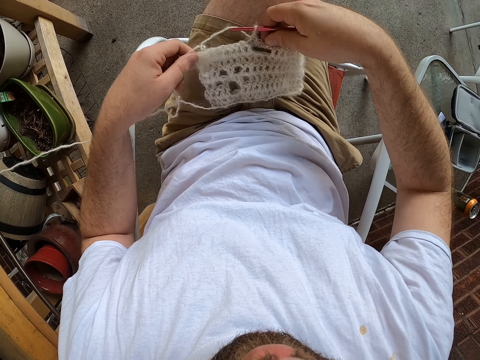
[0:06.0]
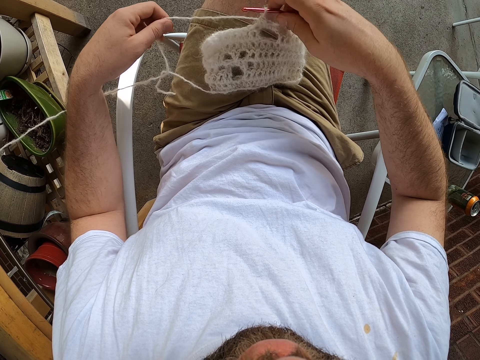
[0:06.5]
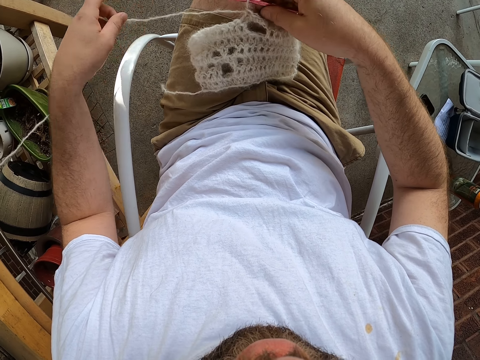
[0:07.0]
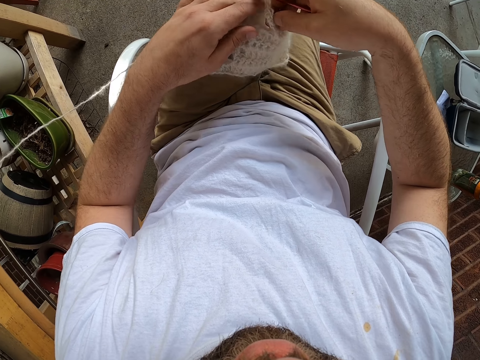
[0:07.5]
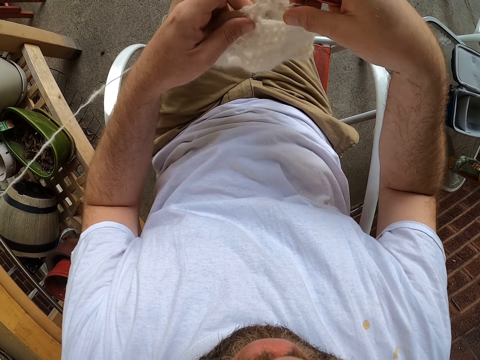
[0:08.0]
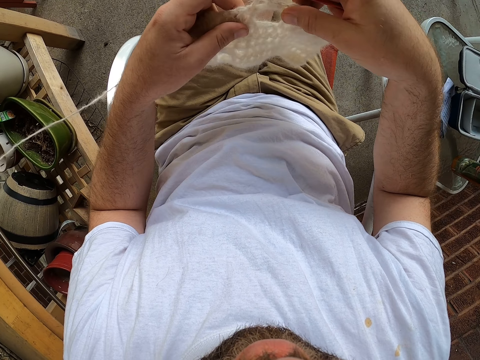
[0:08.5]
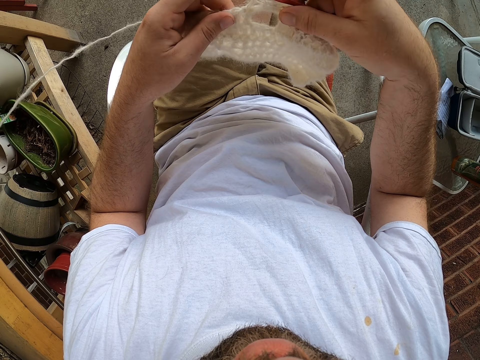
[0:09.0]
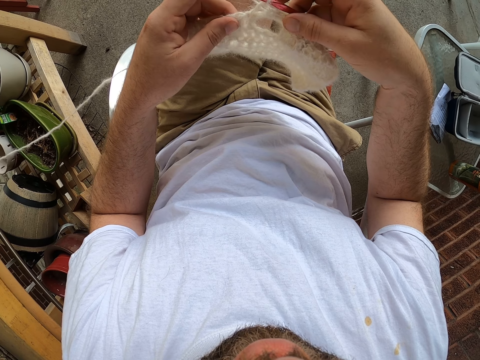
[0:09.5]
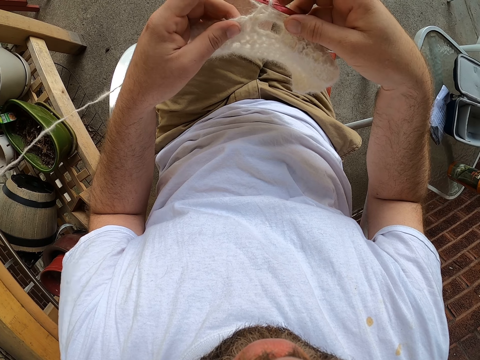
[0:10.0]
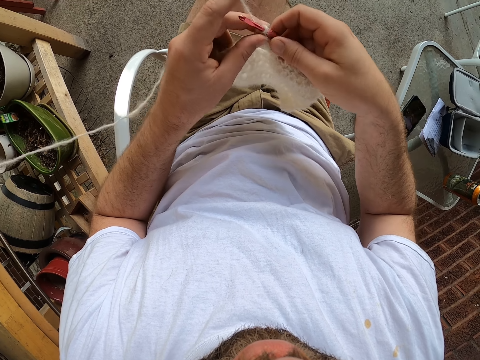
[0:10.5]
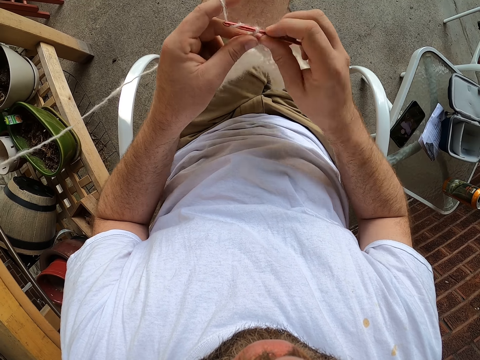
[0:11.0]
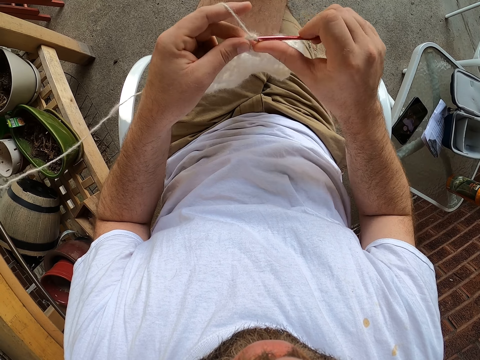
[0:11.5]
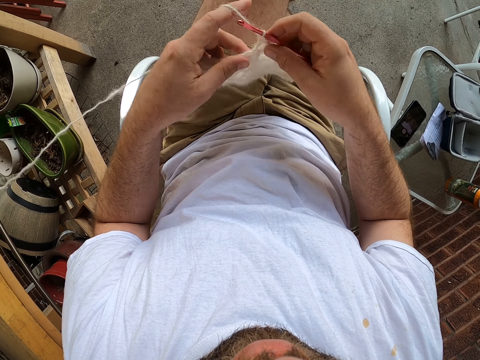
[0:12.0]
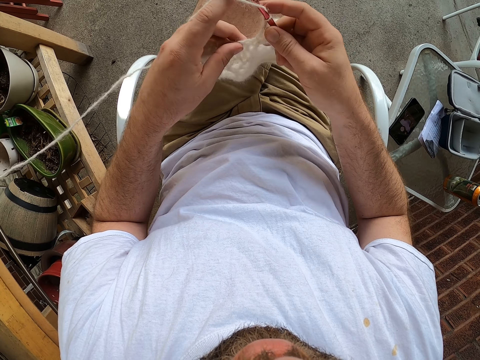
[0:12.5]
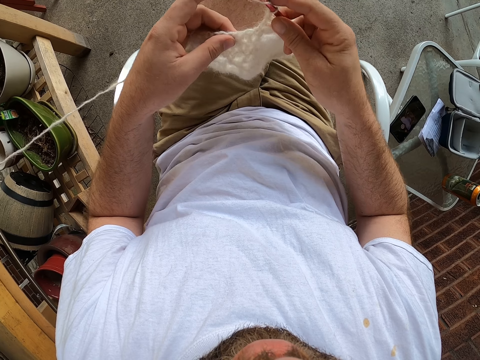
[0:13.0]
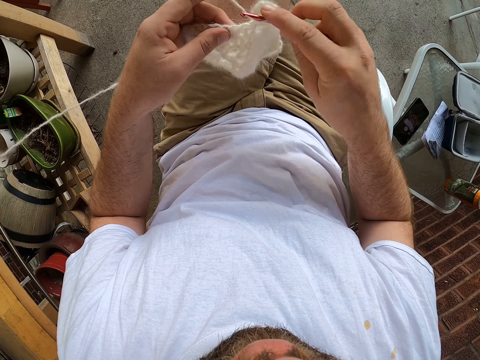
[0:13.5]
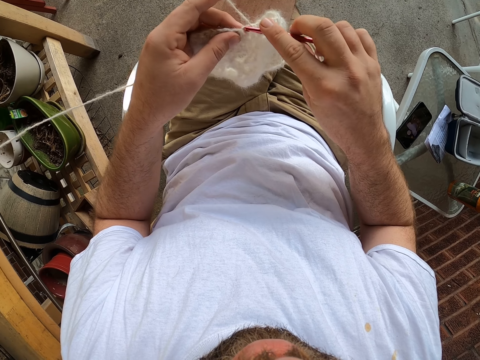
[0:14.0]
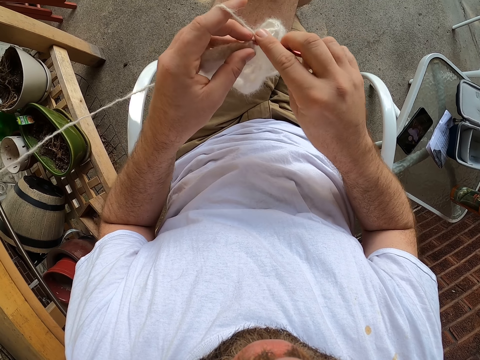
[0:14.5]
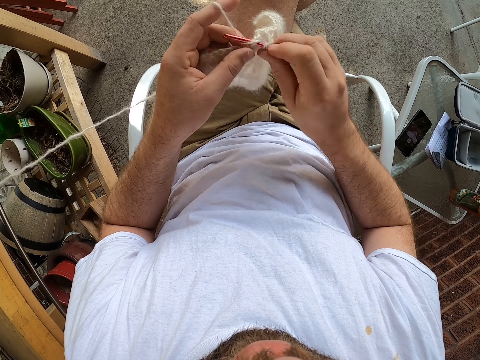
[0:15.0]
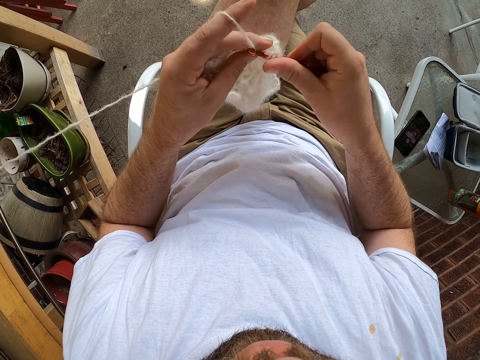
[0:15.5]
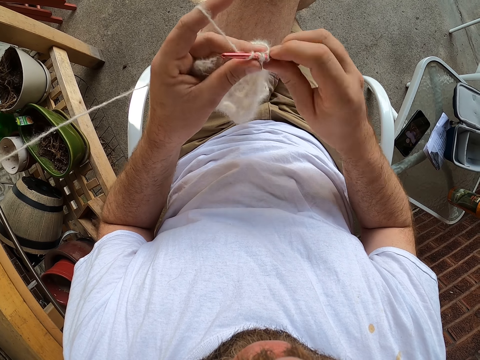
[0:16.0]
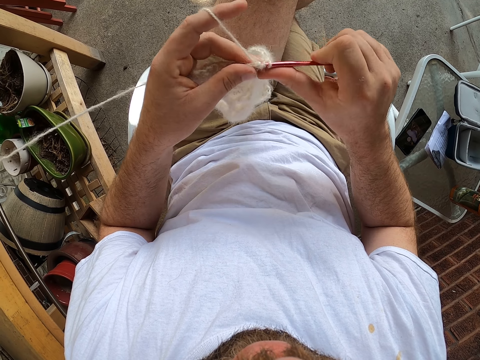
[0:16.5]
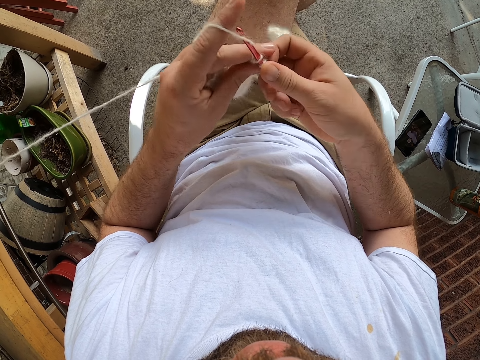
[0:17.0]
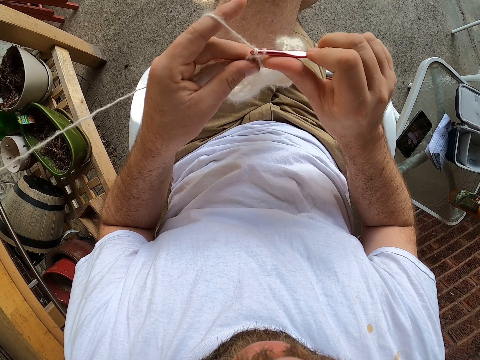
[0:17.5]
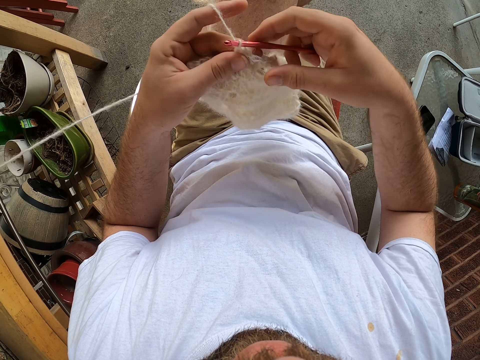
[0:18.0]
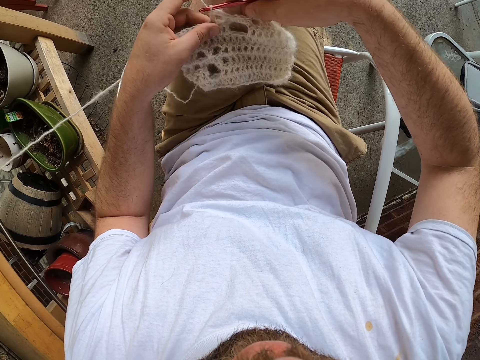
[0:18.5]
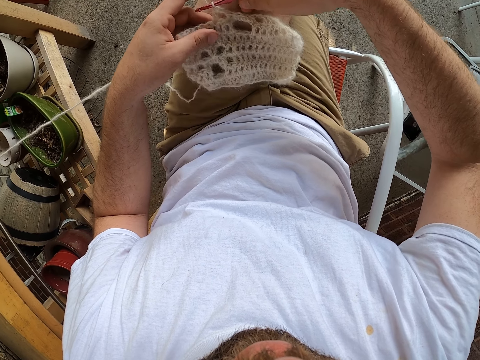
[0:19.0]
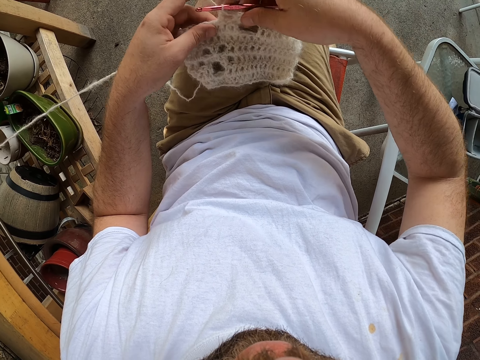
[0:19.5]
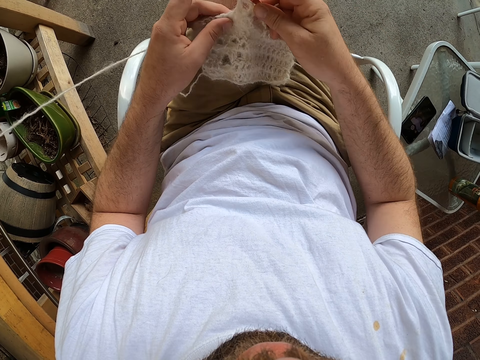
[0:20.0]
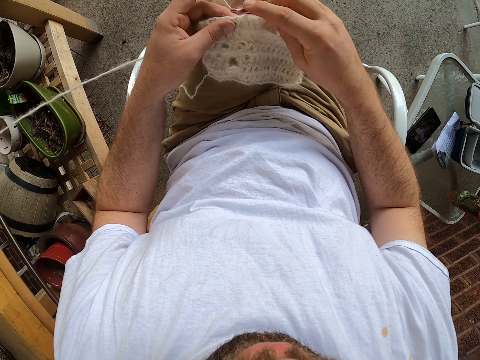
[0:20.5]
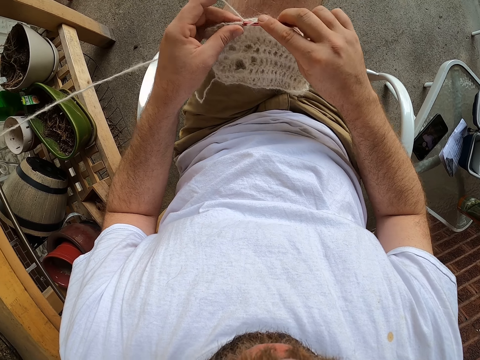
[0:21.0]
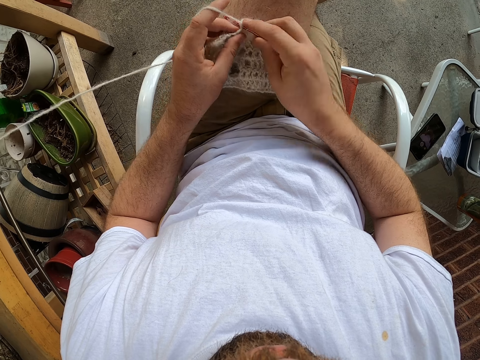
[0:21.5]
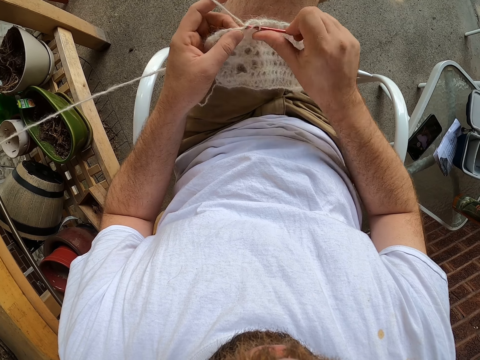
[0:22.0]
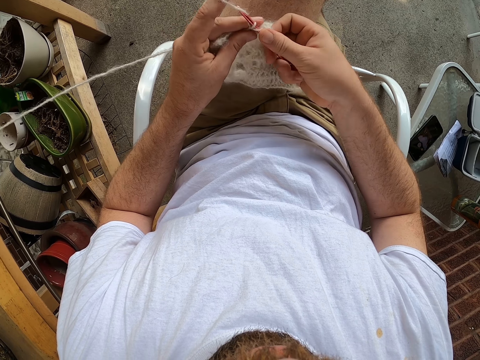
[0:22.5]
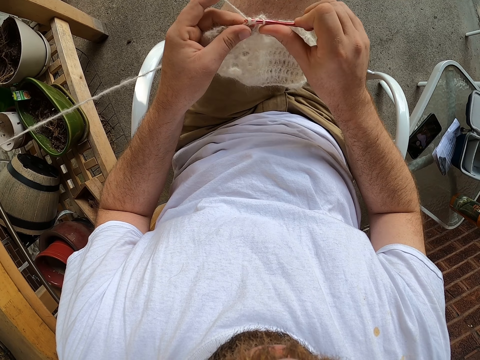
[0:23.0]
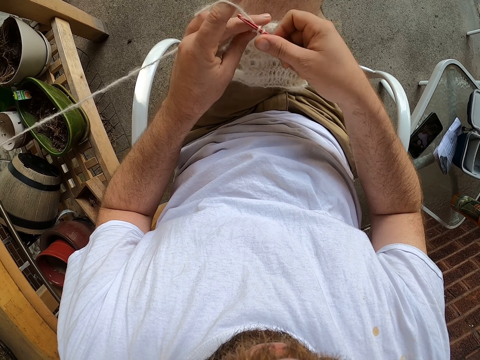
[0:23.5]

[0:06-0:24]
The camera wearer puts the piece of cloth or yarn on the lap. He lifts the yarn and the knitting needle from his leg with both hands. He knits the yarn with the knitting needle in his right hand. He places the yarn on his leg with both hands. He knits the yarn with the knitting needle in his right hand.

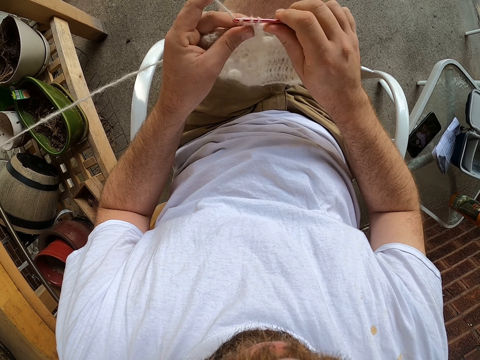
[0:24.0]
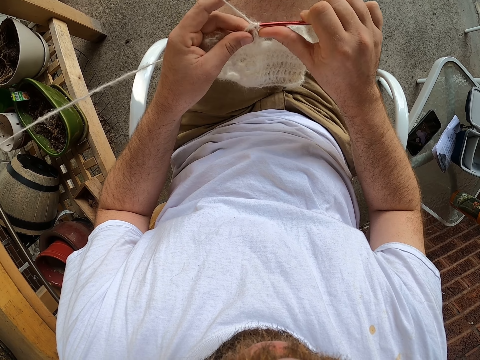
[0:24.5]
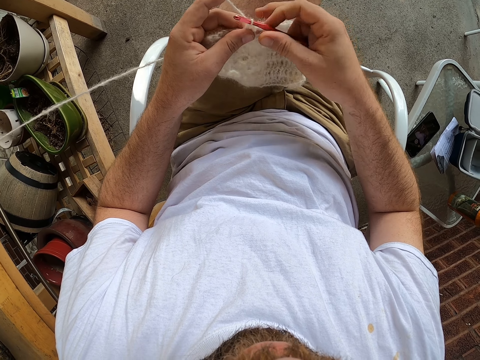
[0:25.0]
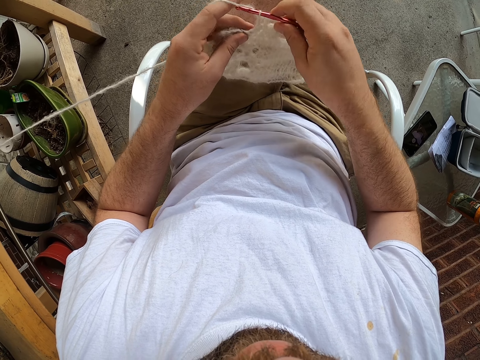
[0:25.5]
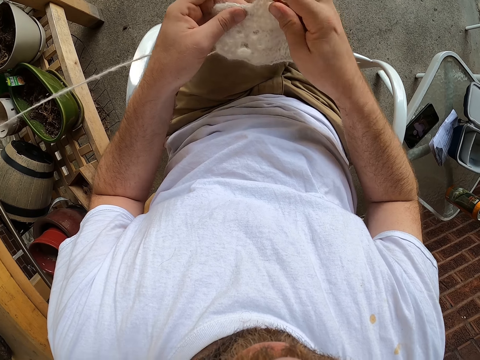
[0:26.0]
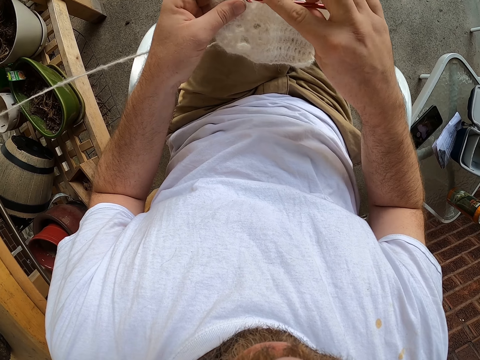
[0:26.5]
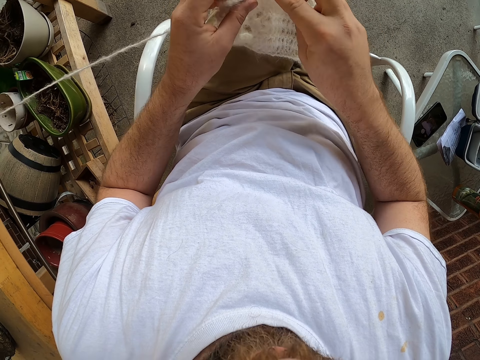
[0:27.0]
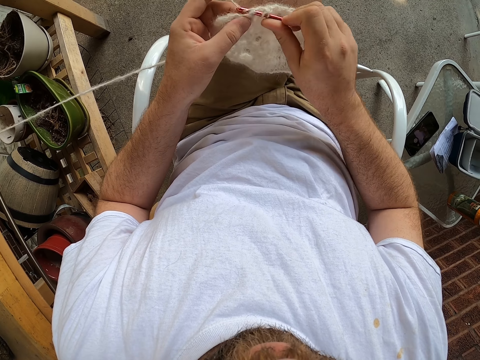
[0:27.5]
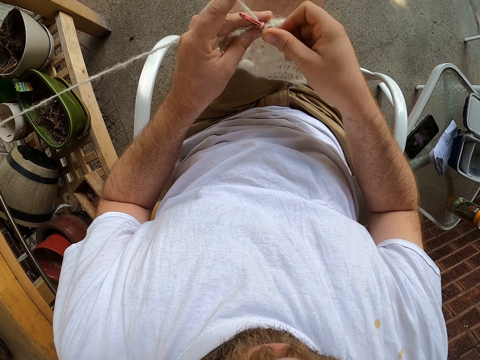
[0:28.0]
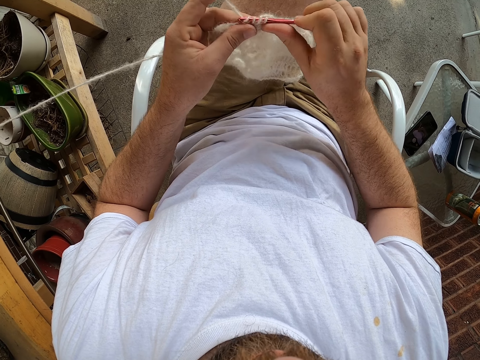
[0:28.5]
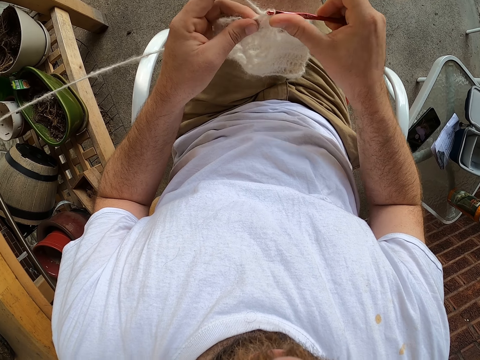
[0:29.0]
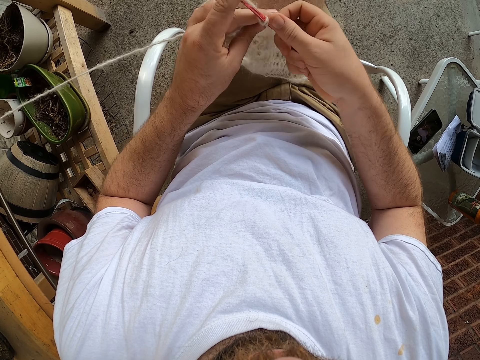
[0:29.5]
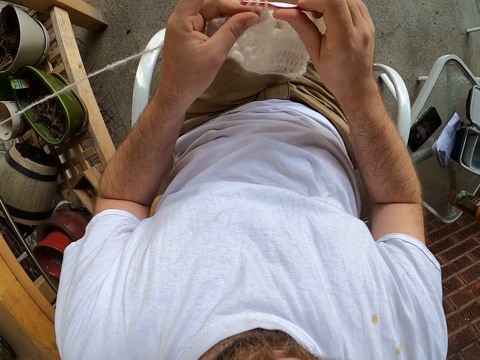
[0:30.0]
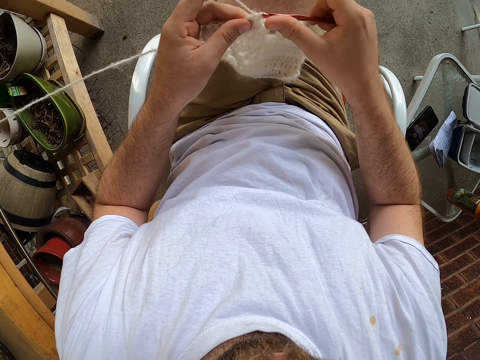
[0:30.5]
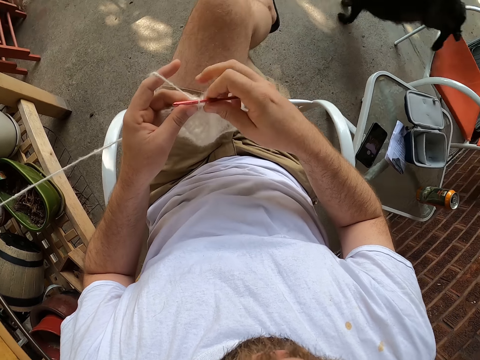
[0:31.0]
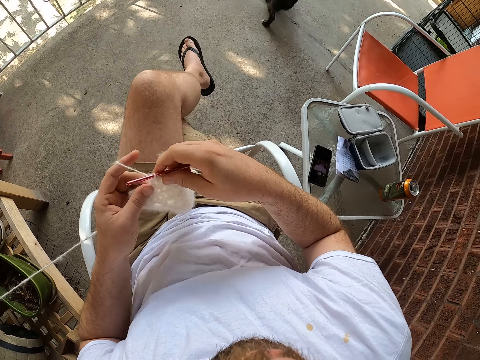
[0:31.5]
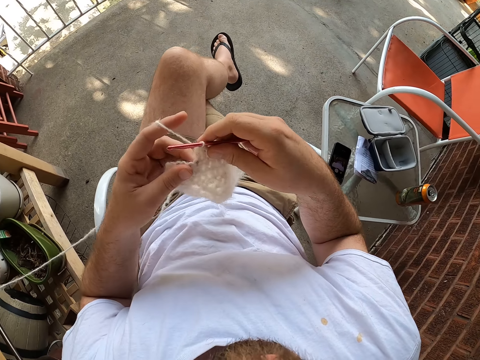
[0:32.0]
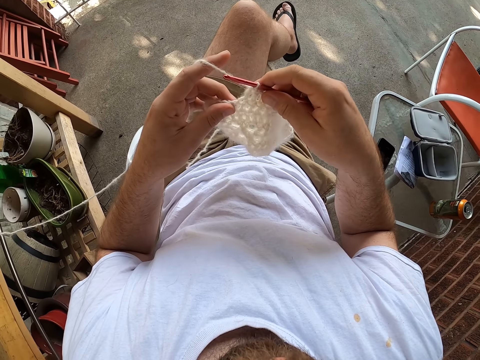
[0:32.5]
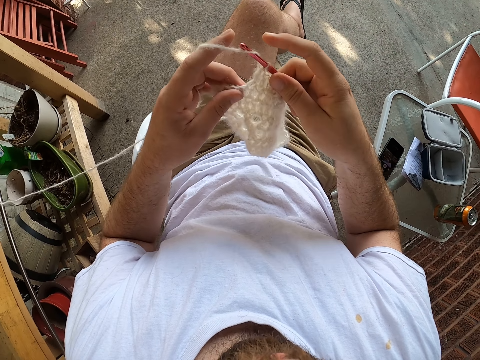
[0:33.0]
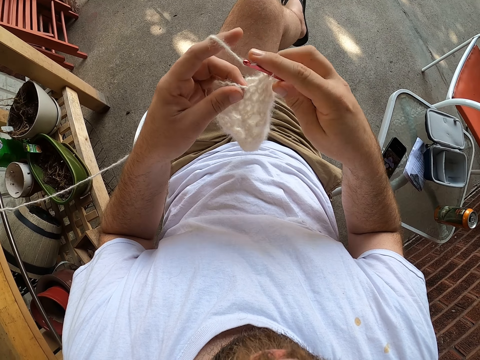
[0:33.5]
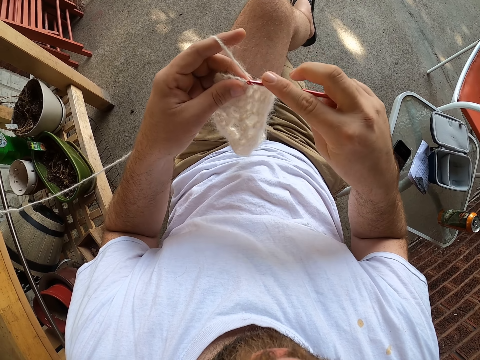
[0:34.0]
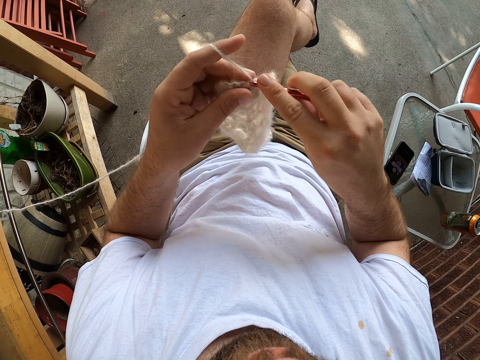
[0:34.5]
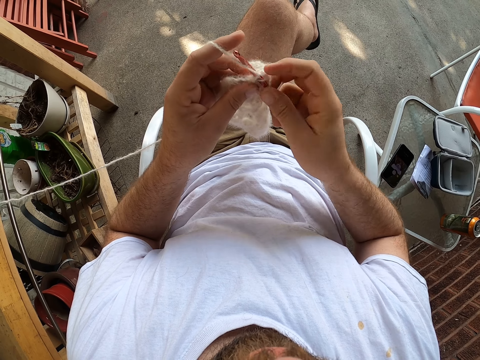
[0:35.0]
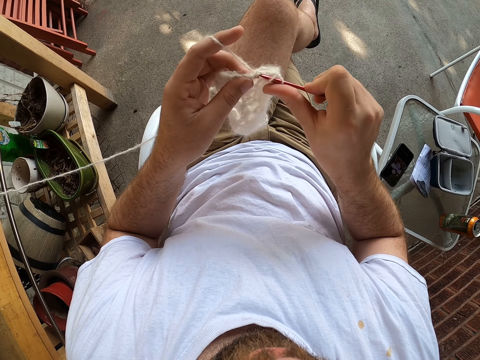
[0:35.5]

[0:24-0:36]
A dog jumps from a chair. The camera wearer knits the yarn with the knitting needle in his right hand.
